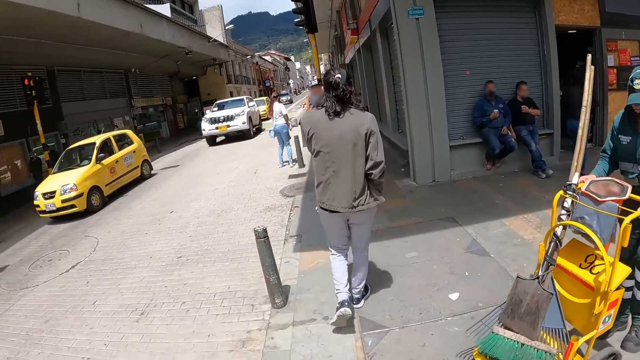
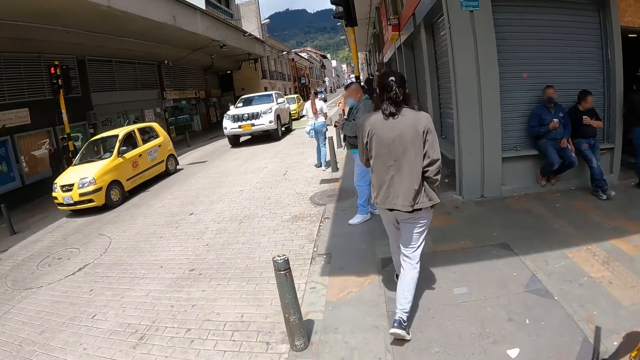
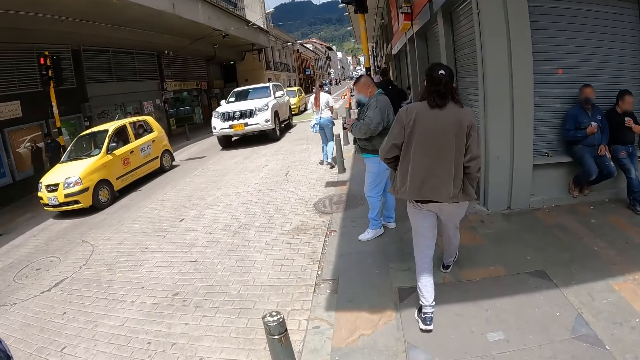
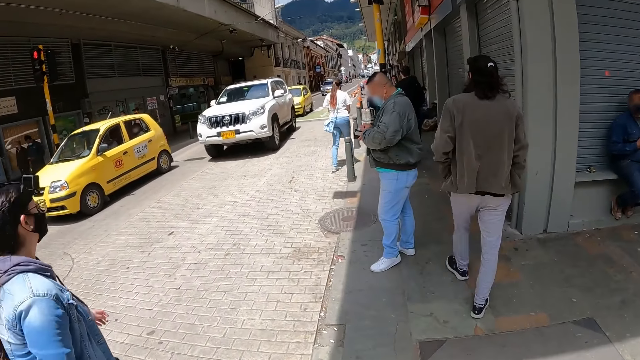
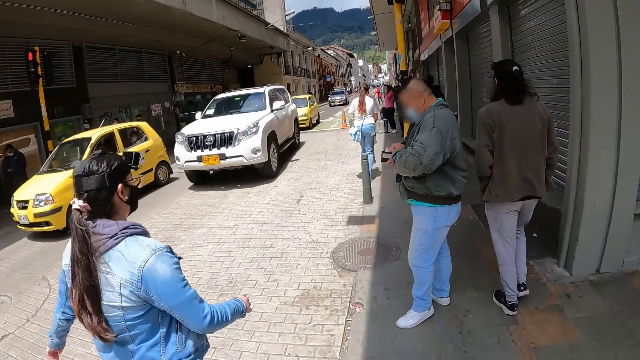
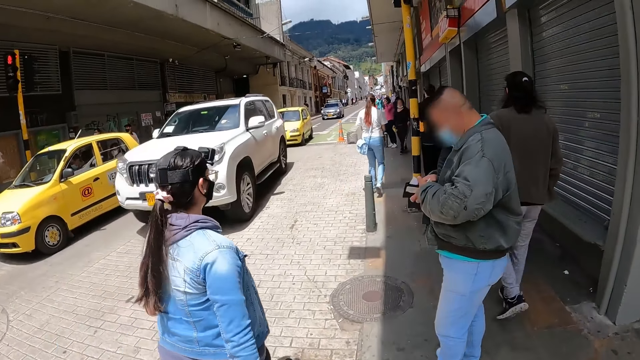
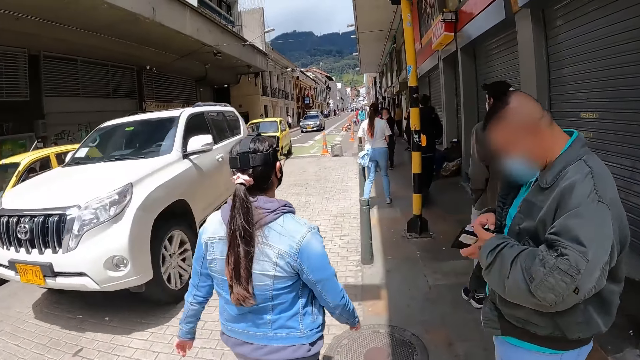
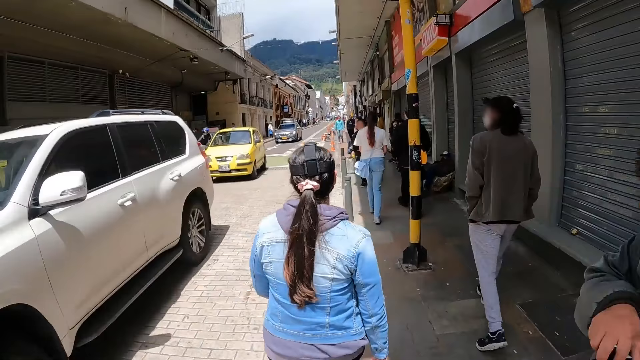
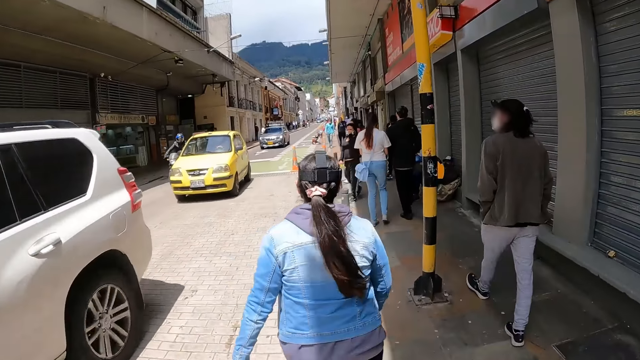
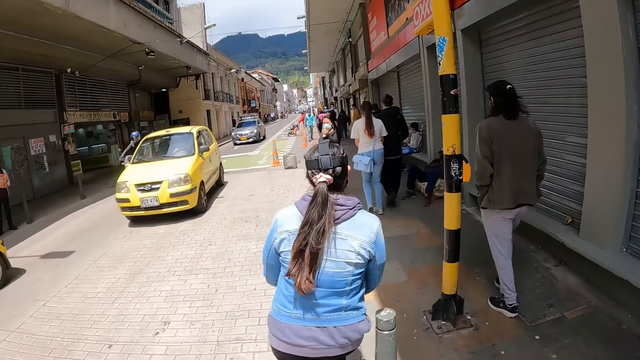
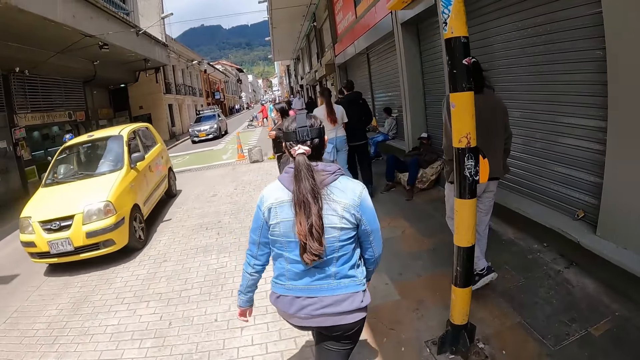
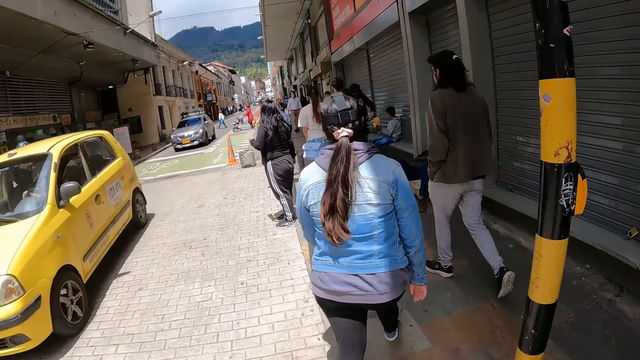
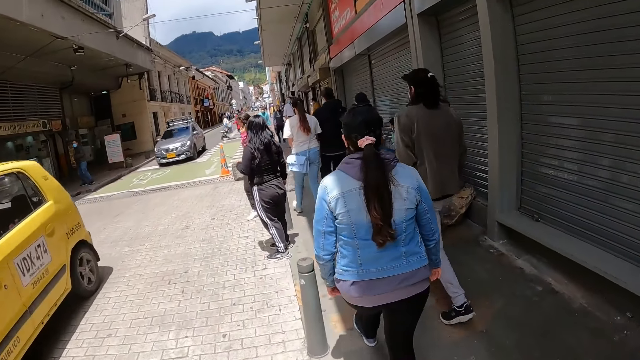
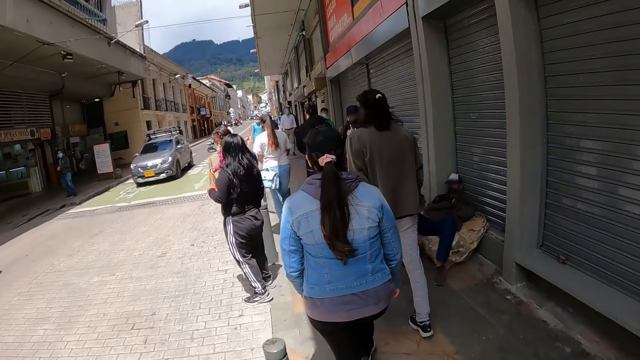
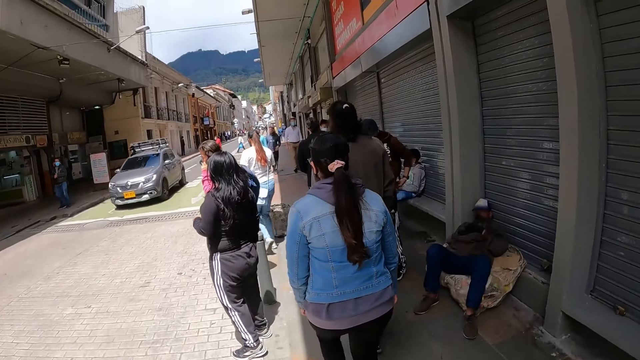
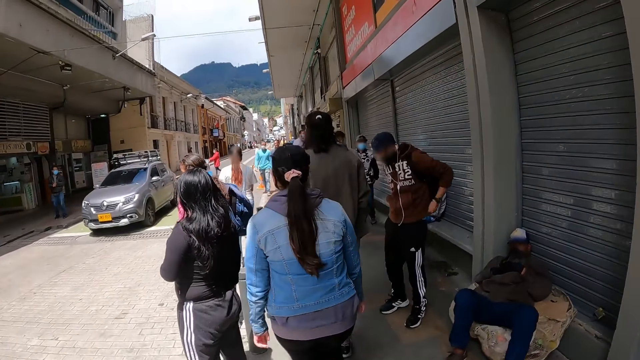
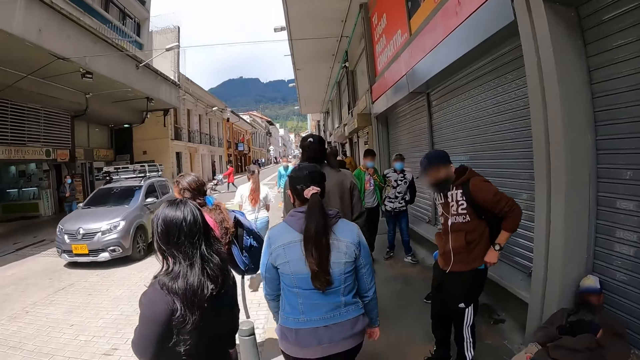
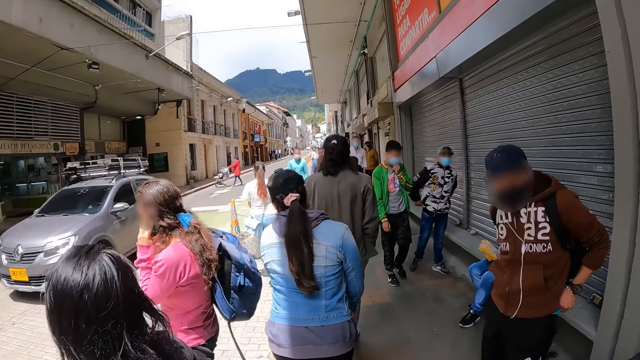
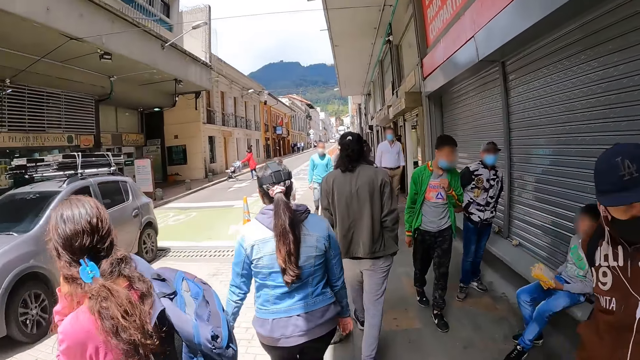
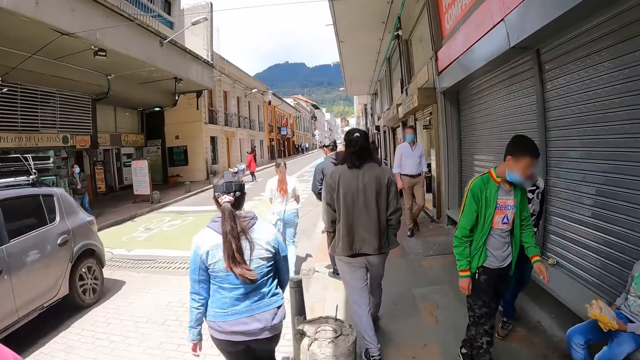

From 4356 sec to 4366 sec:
The camera wearer walks around the pavement. A person walks around.

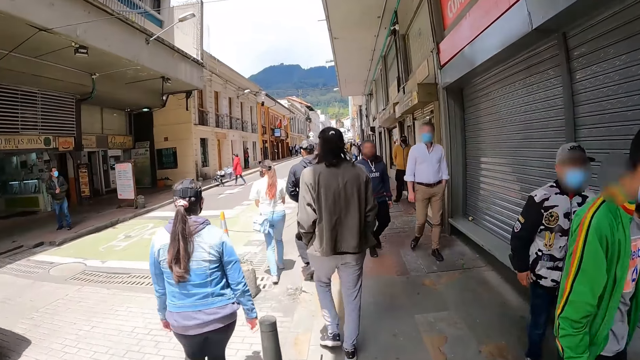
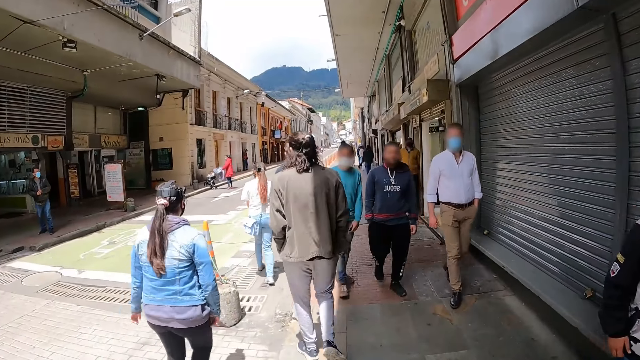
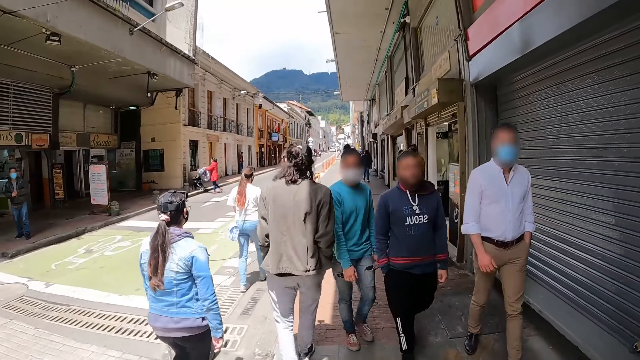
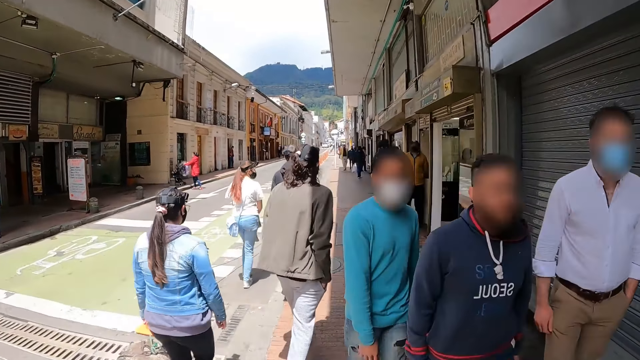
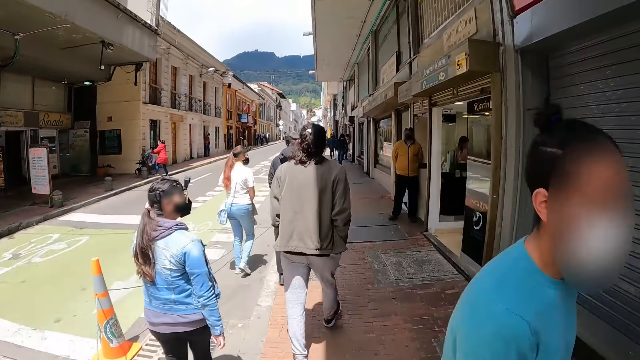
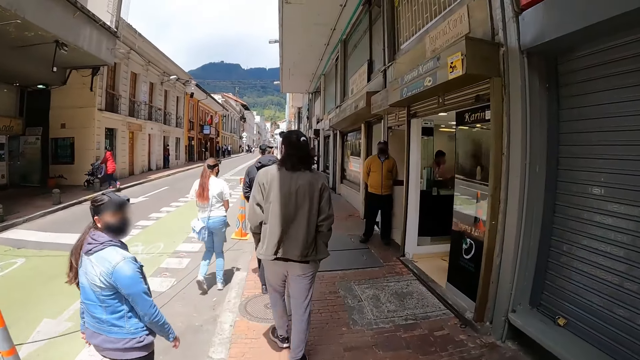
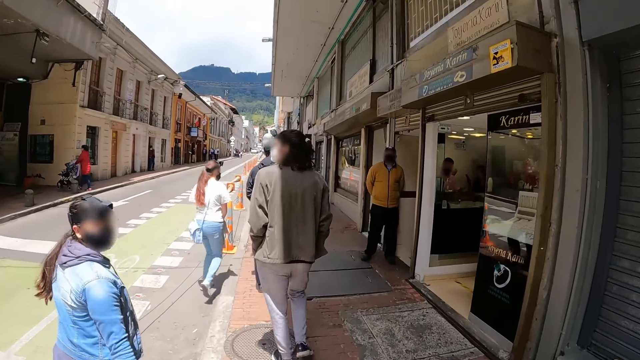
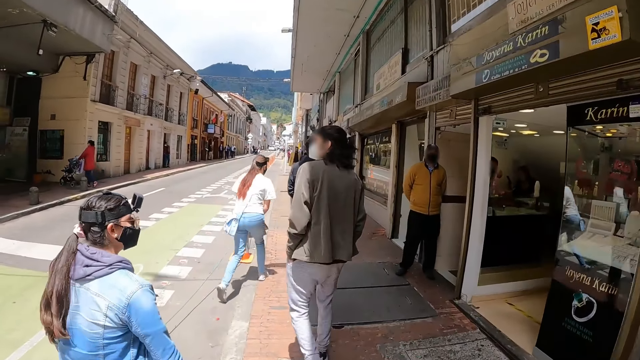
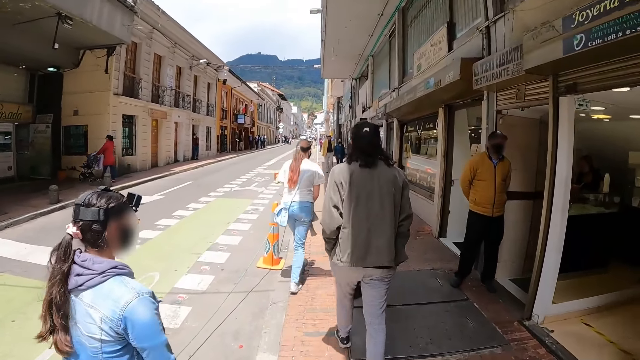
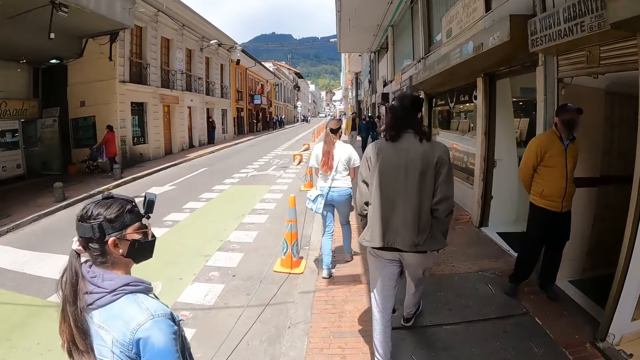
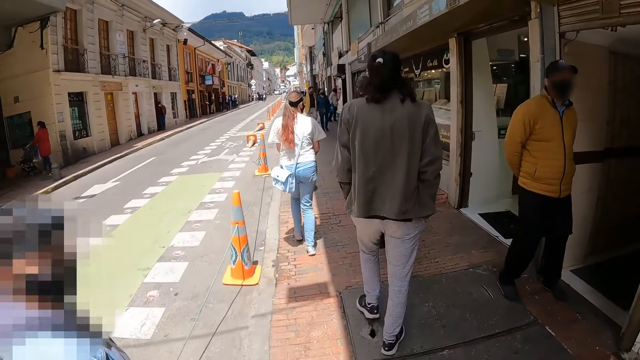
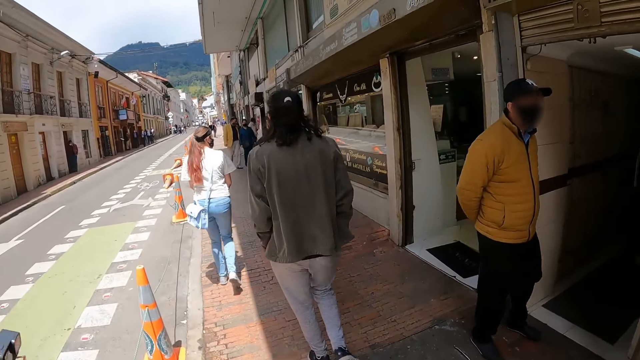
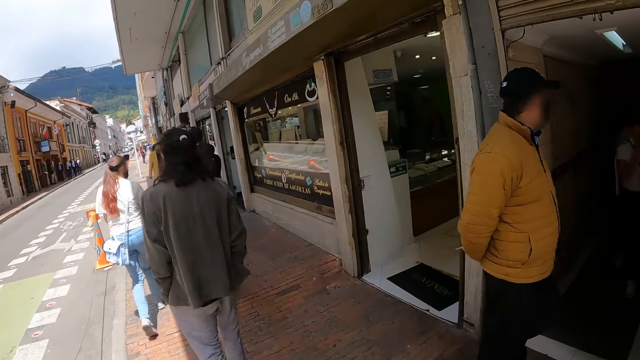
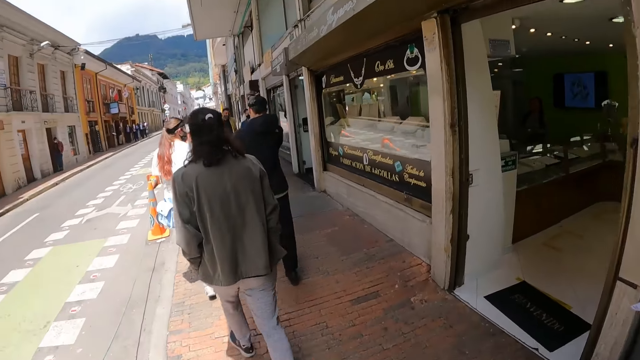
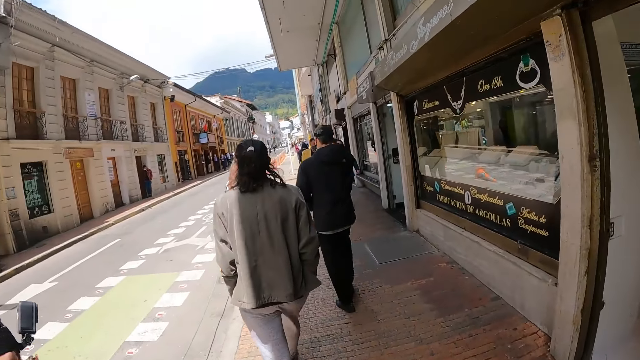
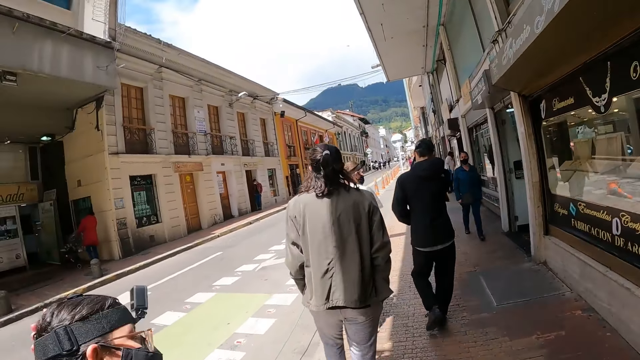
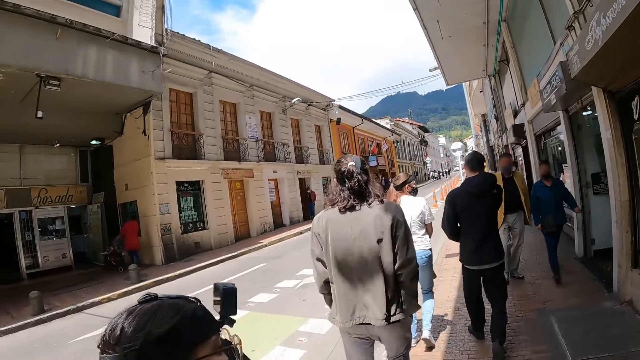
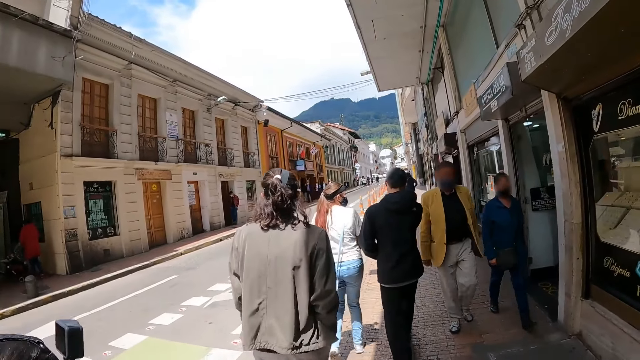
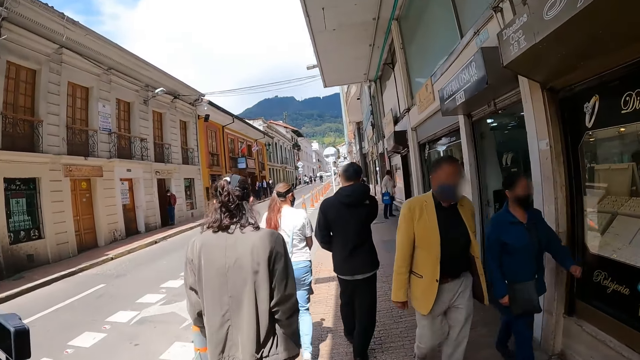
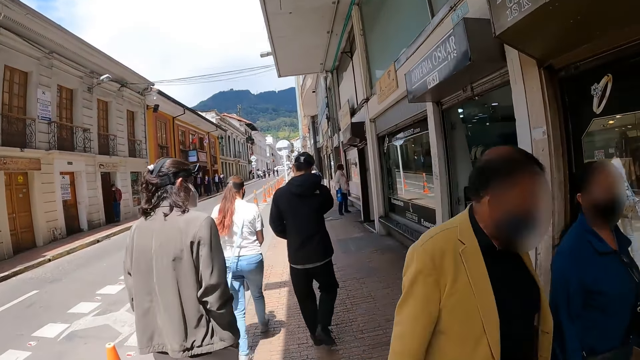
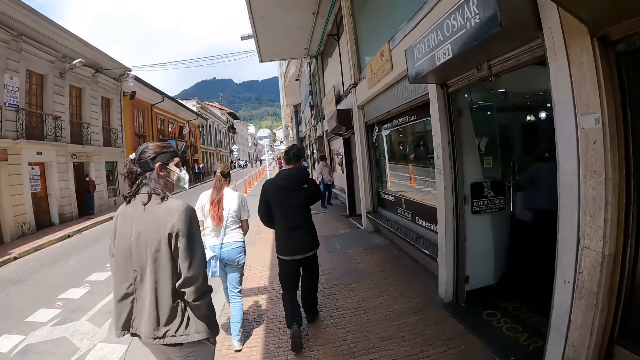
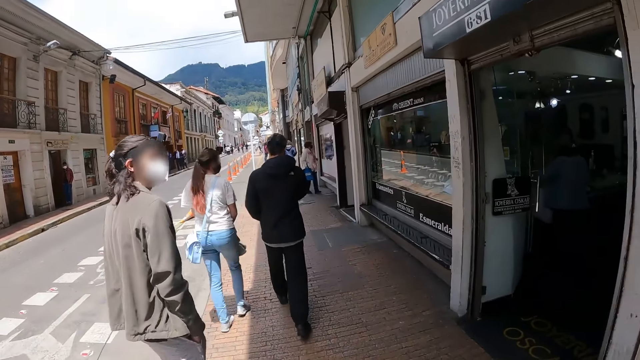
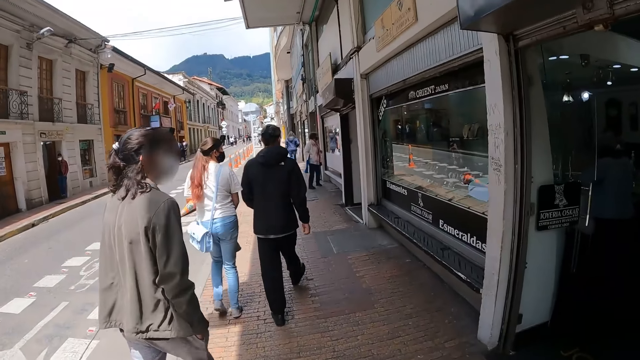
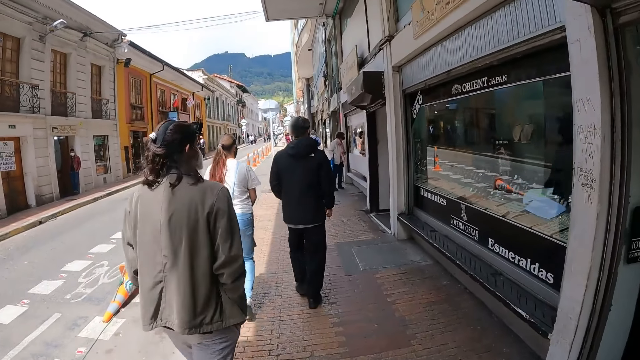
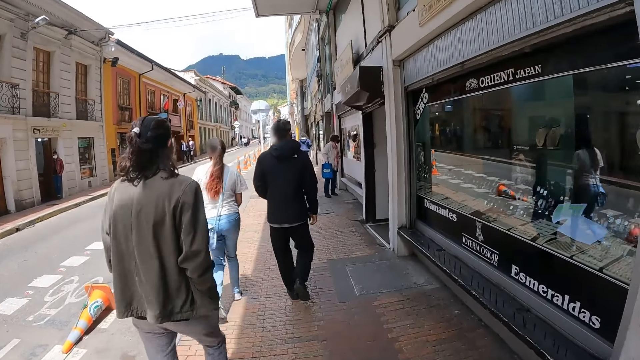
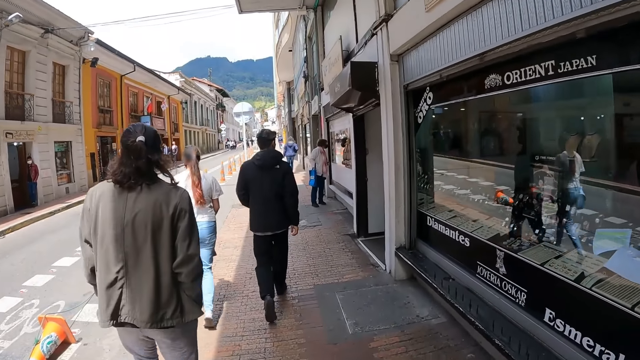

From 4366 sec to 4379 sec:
A person looks behind. The camera wearer looks around.
